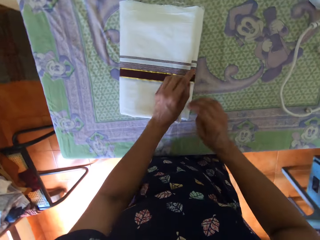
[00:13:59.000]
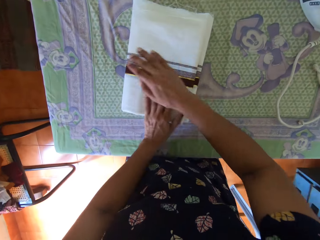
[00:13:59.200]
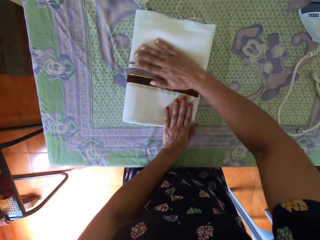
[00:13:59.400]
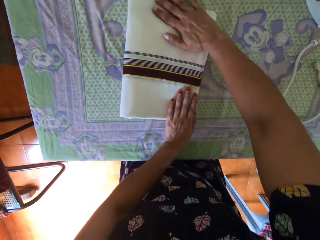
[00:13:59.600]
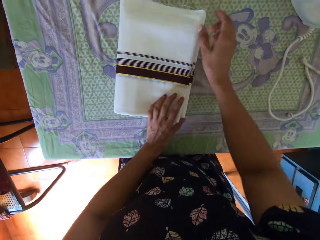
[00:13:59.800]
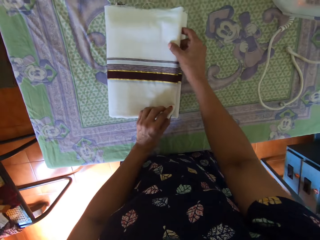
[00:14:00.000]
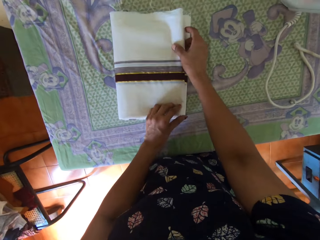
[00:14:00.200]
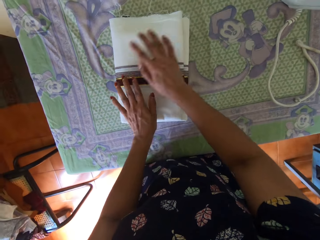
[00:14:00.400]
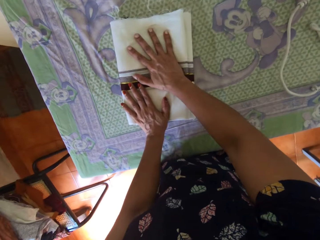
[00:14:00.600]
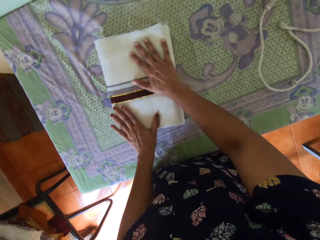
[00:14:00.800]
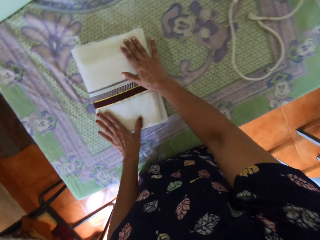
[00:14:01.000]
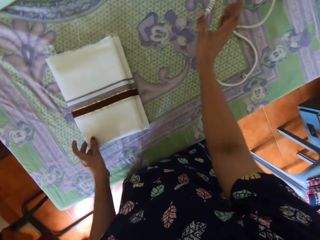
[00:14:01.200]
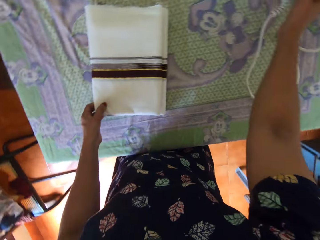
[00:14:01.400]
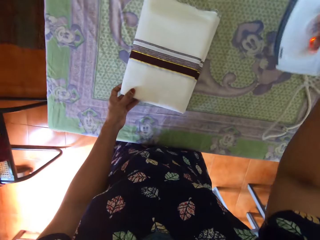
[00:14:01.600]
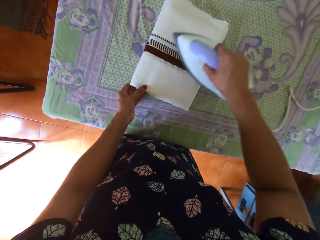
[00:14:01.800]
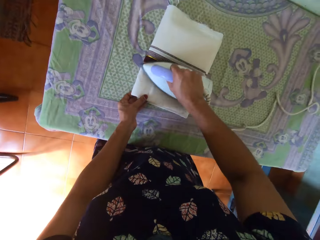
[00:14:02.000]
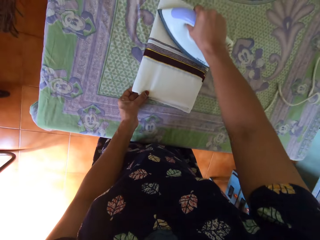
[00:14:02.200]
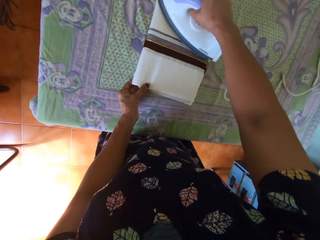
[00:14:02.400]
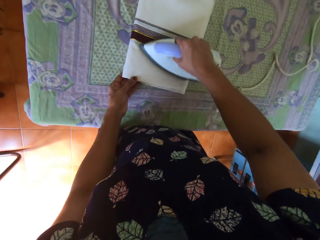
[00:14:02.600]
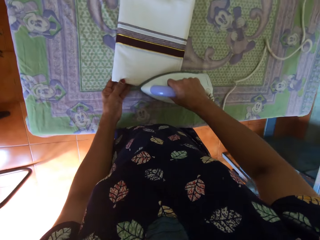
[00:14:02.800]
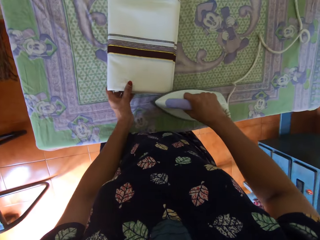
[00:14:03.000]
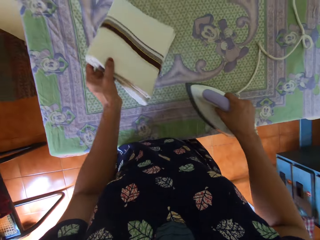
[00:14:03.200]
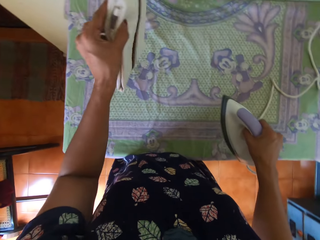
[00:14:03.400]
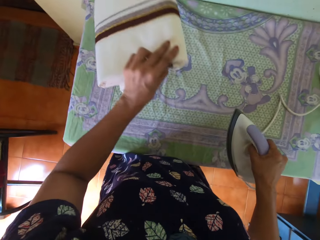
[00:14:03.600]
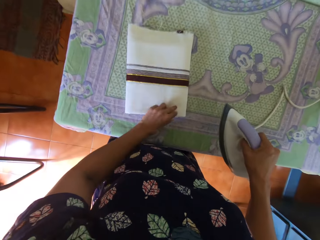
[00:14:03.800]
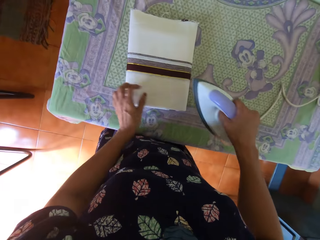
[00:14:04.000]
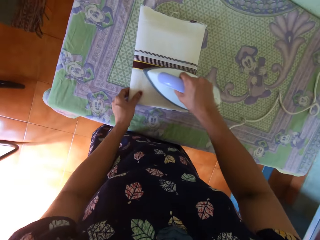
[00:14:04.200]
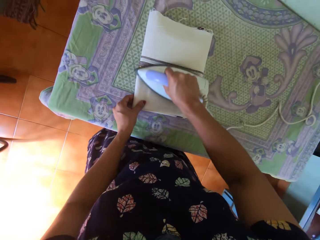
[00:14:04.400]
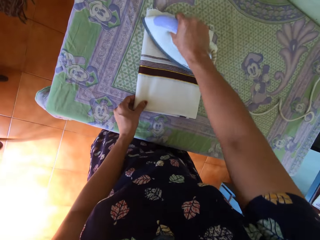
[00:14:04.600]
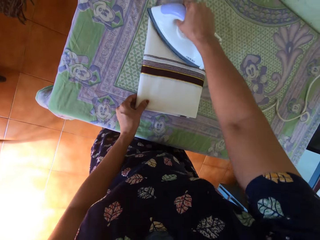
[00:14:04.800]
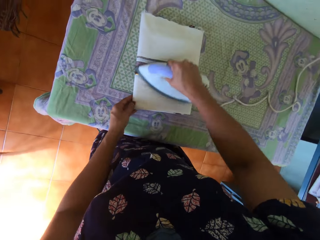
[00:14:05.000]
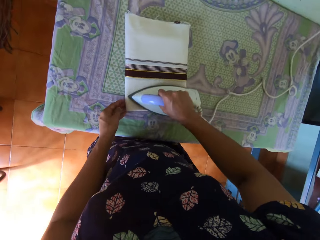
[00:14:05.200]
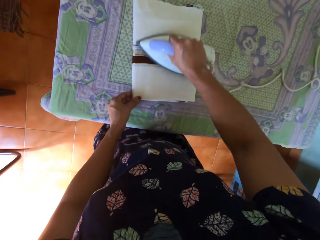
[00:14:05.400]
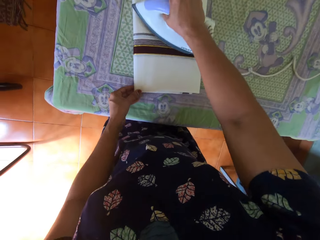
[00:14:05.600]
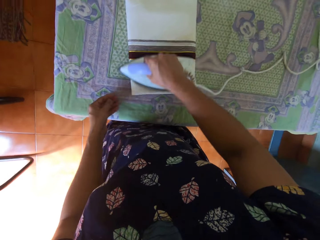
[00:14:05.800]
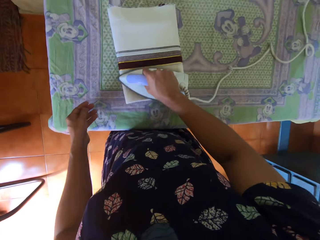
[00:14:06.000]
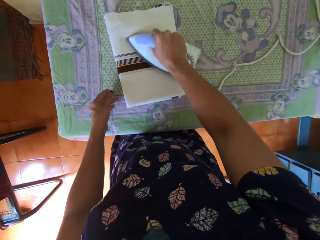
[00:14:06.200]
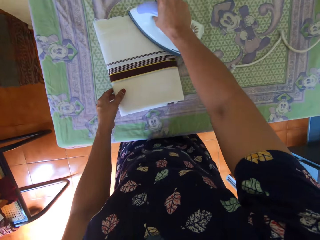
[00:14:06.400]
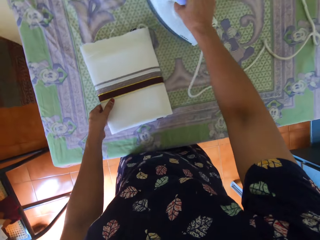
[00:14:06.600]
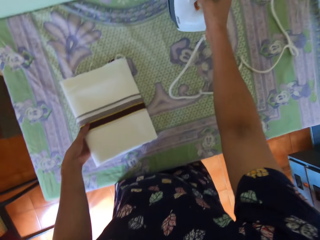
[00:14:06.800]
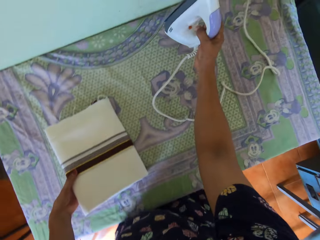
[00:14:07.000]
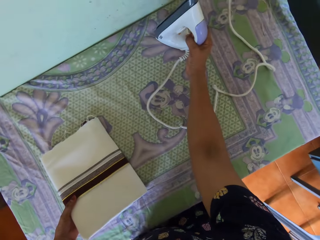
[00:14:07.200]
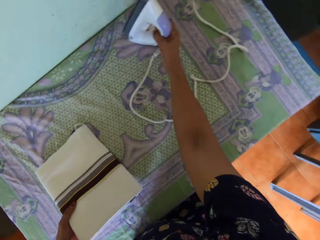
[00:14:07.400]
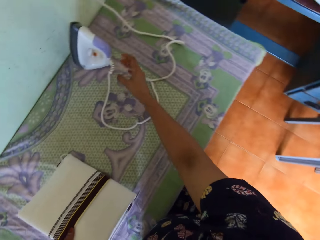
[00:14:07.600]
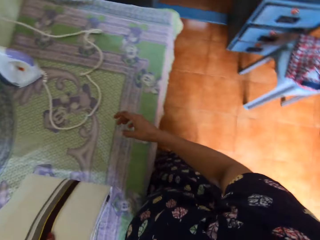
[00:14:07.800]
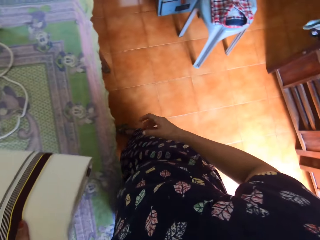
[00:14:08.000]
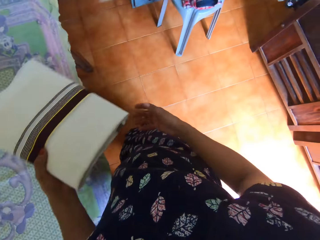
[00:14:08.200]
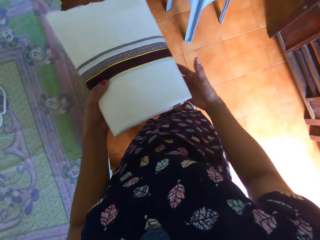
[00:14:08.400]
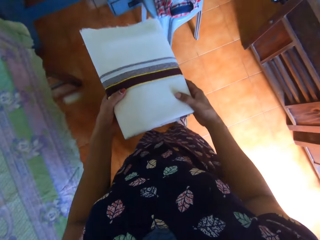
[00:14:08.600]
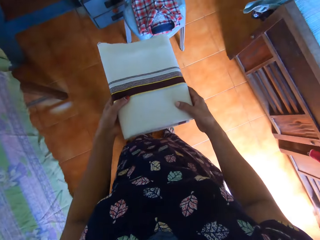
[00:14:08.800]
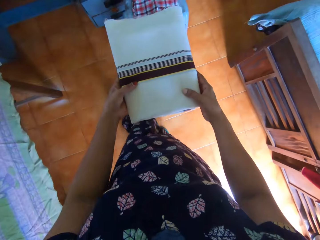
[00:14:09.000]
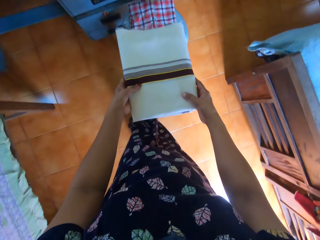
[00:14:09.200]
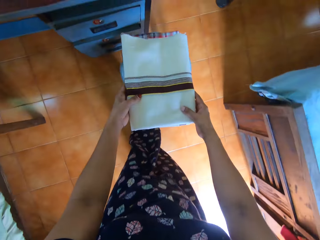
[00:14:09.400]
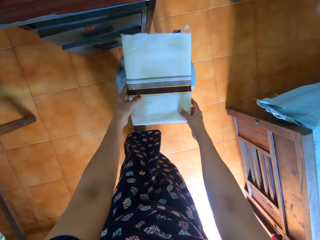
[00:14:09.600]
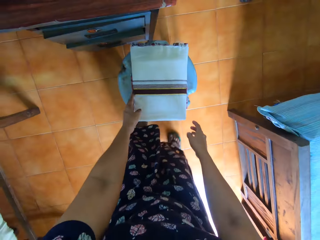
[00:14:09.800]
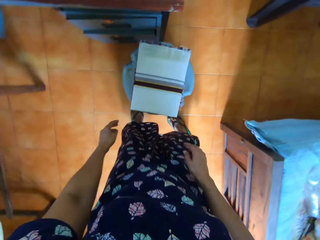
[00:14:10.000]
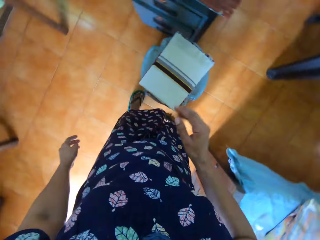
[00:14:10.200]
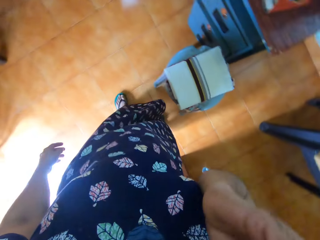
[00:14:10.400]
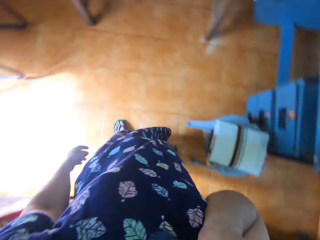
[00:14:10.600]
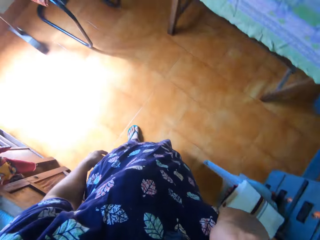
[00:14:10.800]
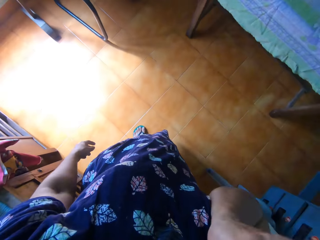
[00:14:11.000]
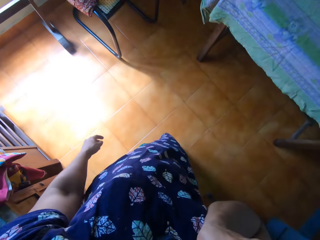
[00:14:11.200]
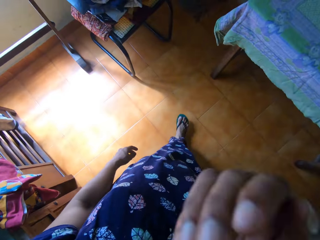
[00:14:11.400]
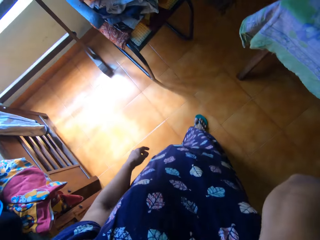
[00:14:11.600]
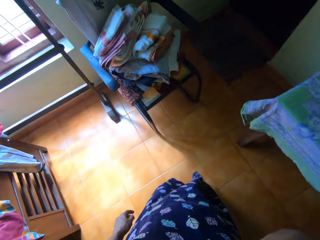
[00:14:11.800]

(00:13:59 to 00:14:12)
The camera wearer picks the iron before pressing the cloth. She flips the piece of cloth. She irons the piece of cloth on the table. She stands the pressing iron on the table with her right hand. She picks the piece of cloth and holds the piece of cloth with both hands. She walks around the room. She places the piece of cloth on a plastic chair with both hands. She scratches herself.

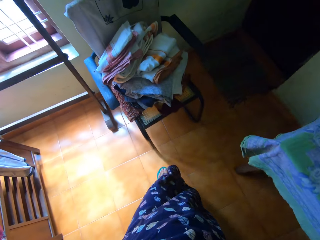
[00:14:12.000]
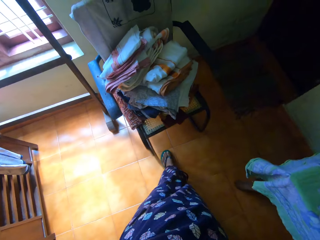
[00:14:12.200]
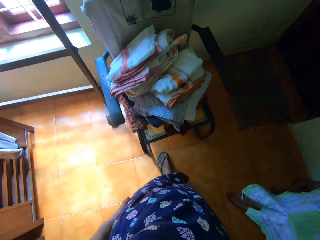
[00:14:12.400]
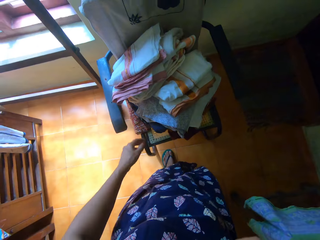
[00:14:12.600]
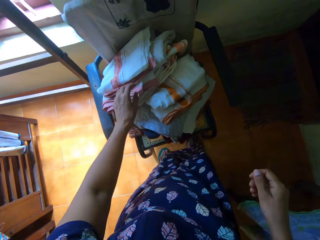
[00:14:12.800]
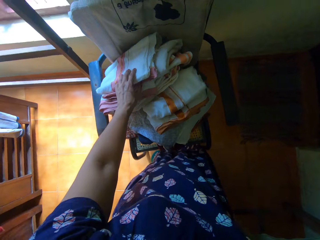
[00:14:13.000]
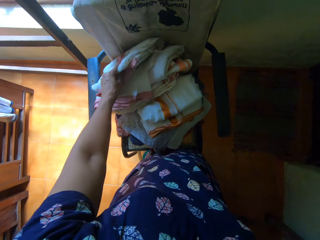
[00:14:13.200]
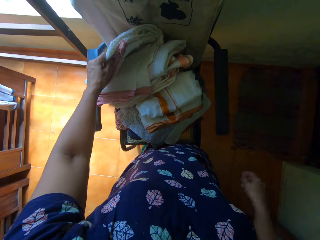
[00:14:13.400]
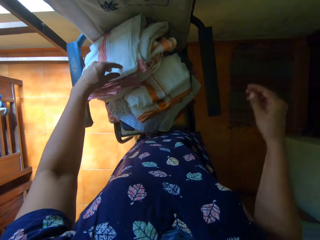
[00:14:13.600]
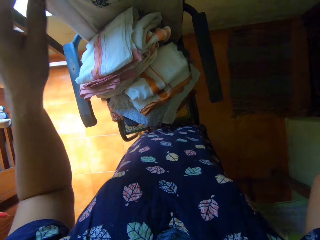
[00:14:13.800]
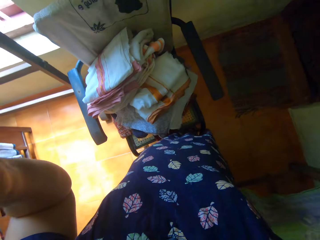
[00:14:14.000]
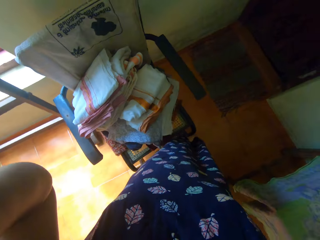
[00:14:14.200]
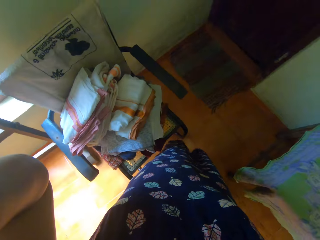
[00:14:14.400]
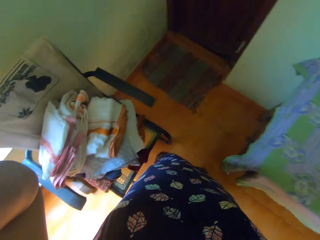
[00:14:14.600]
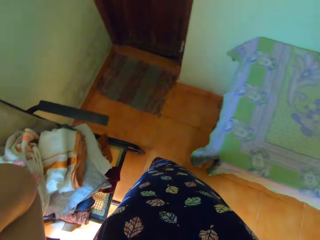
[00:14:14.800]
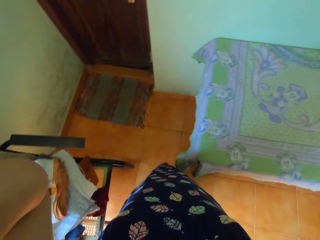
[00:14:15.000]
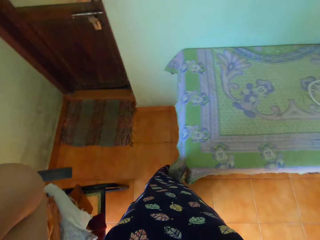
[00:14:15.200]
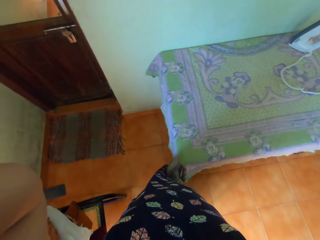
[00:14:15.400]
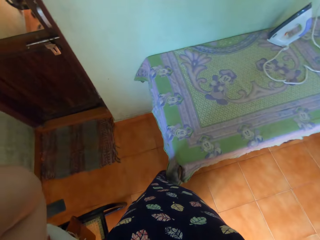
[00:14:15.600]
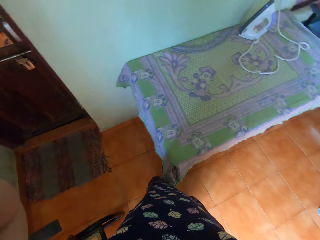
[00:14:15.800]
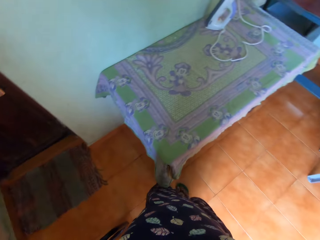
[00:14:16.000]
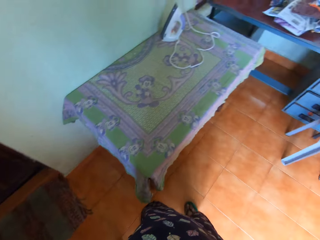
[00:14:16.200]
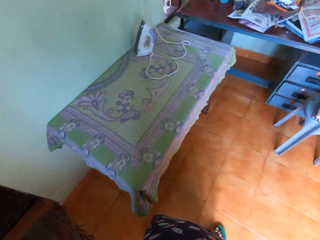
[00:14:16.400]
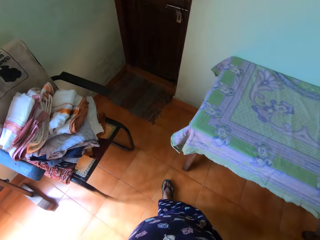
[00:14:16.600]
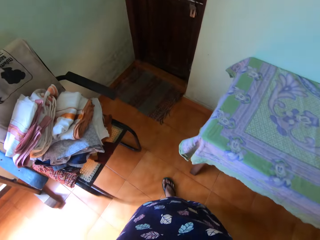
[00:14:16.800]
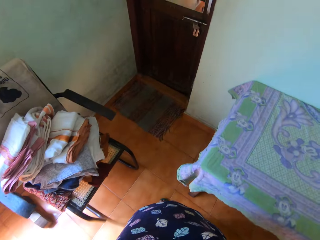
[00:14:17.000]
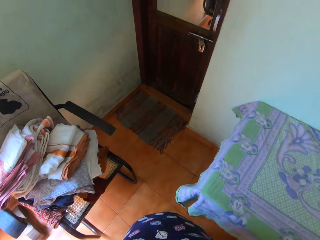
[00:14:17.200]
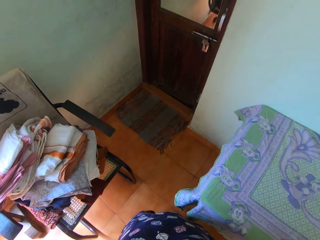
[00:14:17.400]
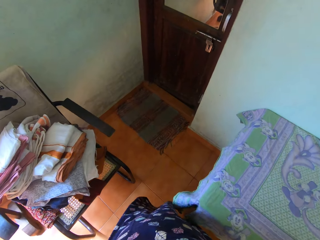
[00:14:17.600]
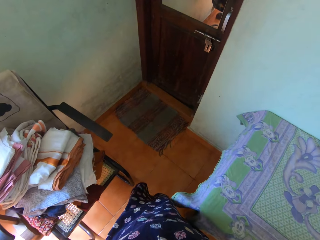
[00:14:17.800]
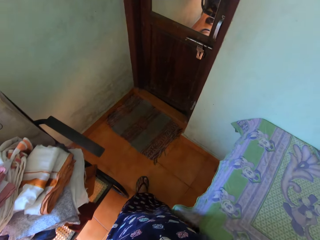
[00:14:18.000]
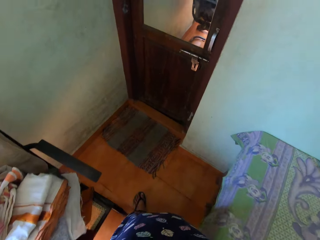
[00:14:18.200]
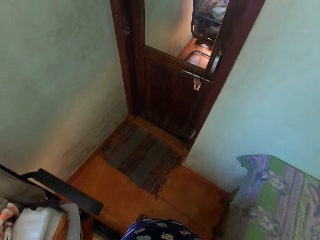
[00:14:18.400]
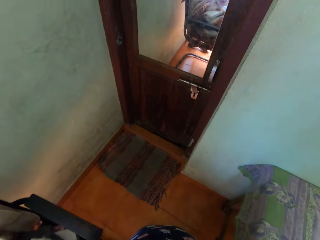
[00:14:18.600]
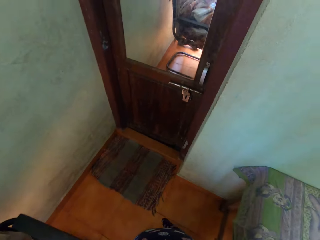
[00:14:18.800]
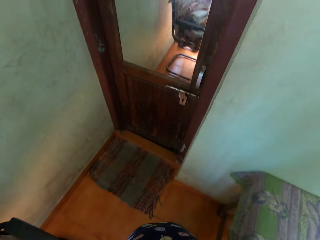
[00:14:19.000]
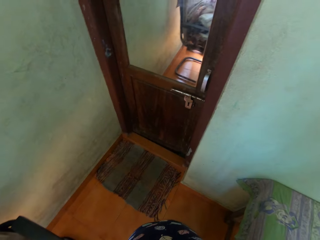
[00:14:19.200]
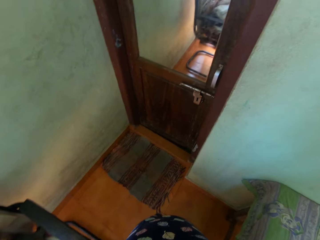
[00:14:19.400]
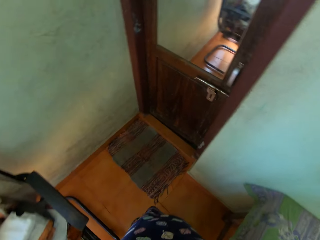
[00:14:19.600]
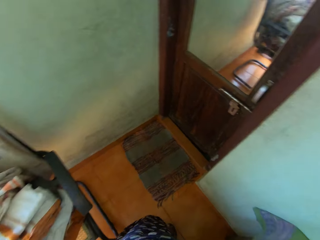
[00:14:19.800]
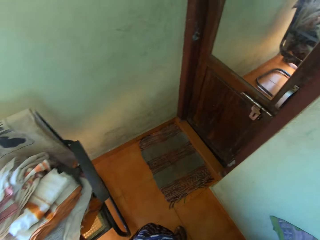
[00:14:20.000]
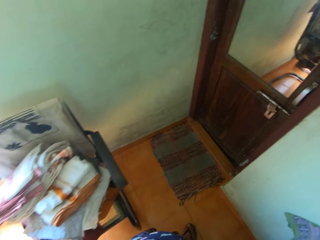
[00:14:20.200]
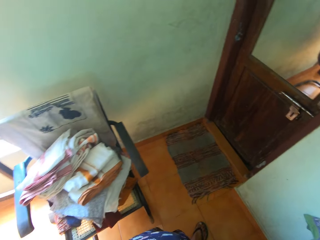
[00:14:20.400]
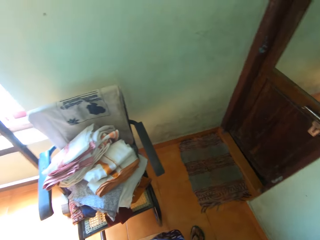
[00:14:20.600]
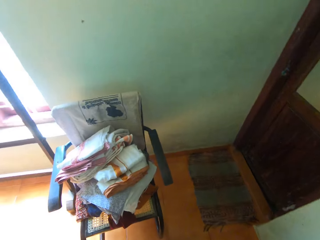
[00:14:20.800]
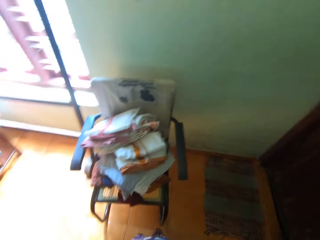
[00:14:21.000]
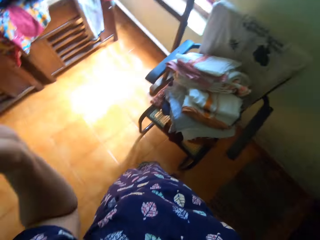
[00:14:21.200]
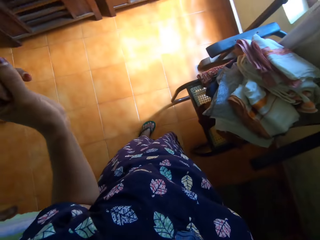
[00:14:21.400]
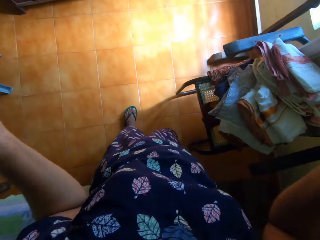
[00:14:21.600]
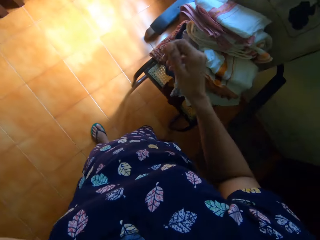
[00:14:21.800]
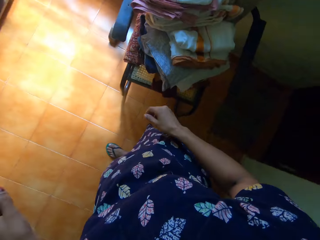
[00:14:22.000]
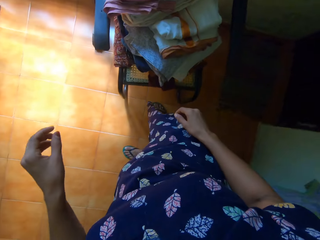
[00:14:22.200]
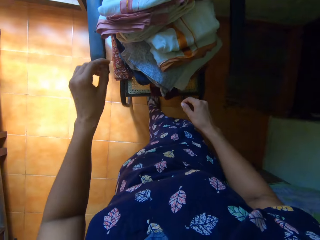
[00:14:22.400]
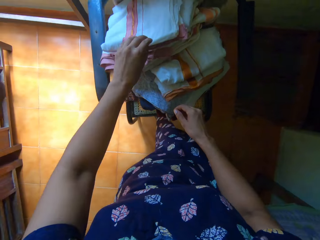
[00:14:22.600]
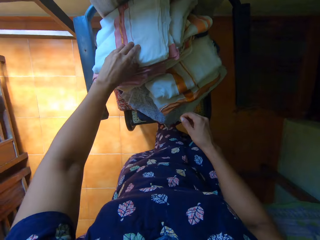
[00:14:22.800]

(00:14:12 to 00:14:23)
The camera wearer walks around the room. She touches another piece of cloth on a plastic chair with her left hand. She raises her hands toward her face. She adjusts the camera. She turns around the room.
